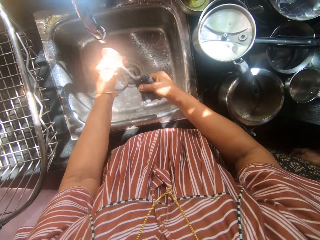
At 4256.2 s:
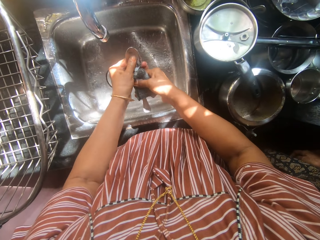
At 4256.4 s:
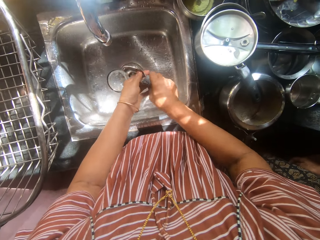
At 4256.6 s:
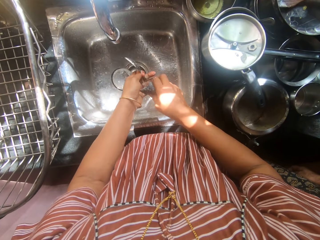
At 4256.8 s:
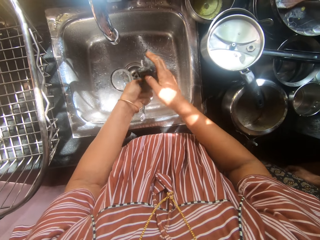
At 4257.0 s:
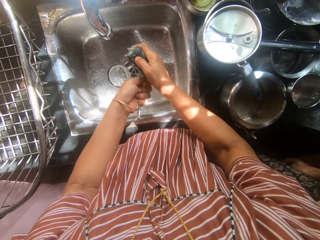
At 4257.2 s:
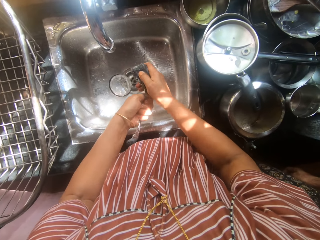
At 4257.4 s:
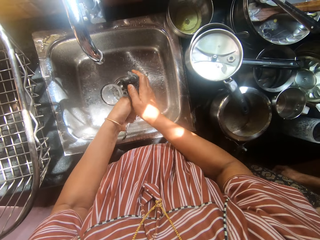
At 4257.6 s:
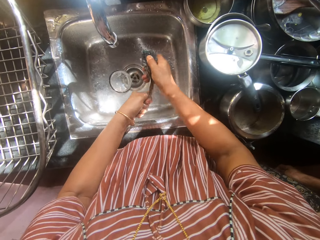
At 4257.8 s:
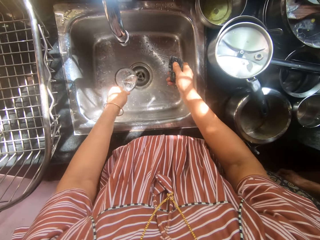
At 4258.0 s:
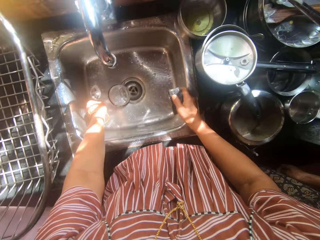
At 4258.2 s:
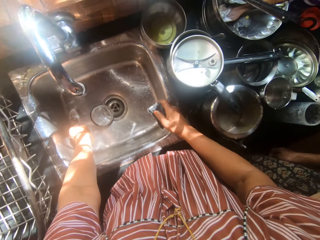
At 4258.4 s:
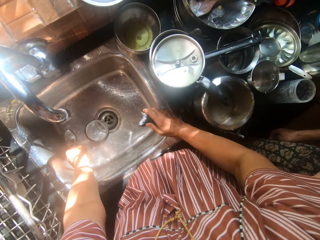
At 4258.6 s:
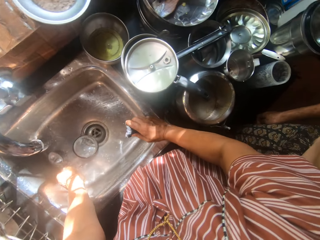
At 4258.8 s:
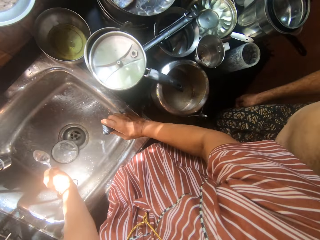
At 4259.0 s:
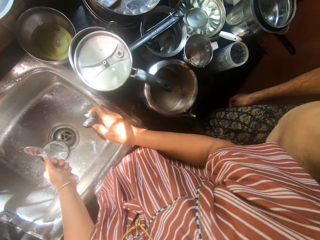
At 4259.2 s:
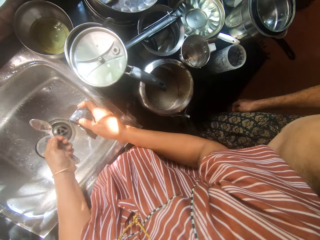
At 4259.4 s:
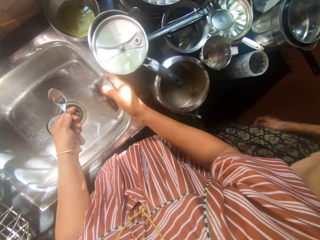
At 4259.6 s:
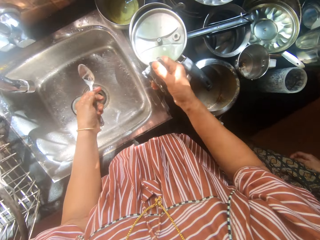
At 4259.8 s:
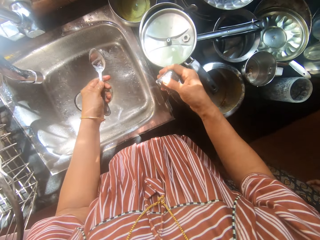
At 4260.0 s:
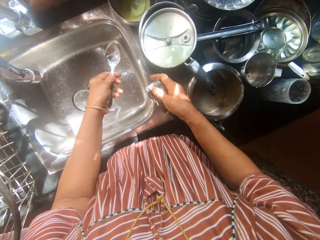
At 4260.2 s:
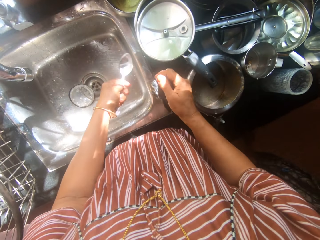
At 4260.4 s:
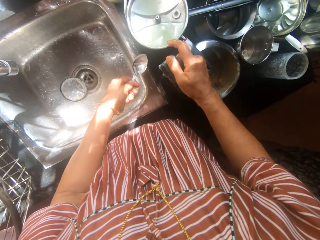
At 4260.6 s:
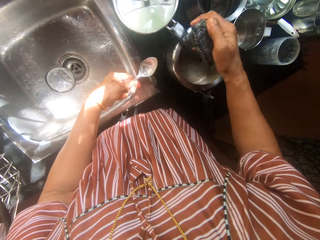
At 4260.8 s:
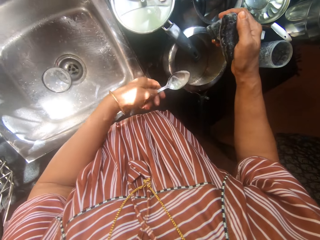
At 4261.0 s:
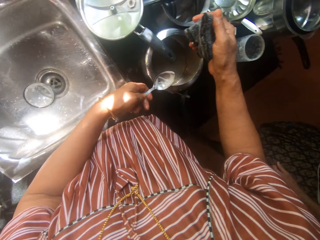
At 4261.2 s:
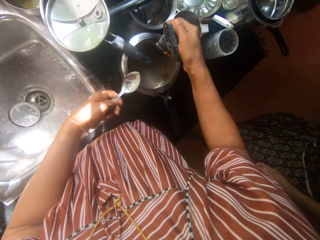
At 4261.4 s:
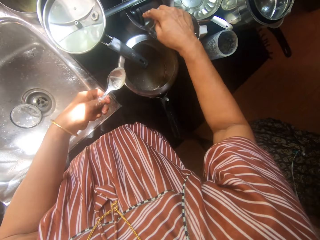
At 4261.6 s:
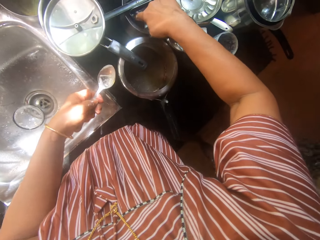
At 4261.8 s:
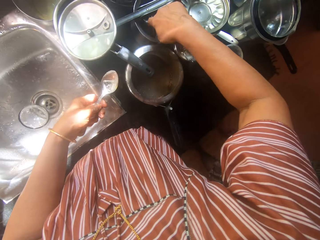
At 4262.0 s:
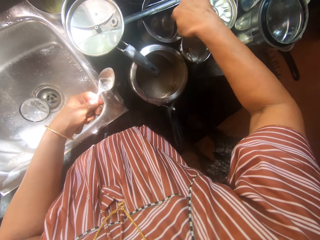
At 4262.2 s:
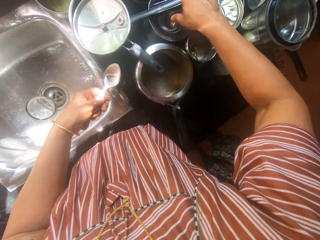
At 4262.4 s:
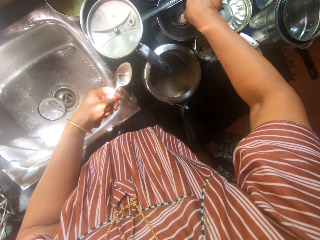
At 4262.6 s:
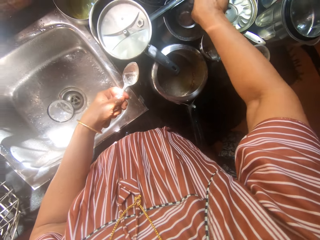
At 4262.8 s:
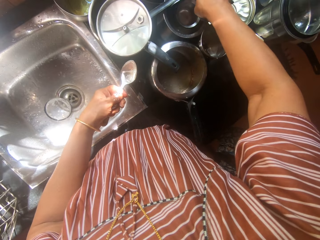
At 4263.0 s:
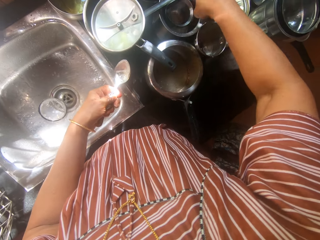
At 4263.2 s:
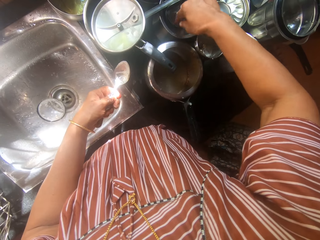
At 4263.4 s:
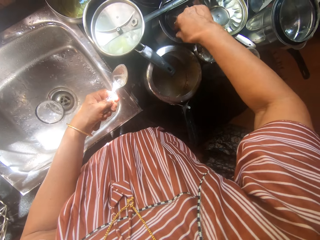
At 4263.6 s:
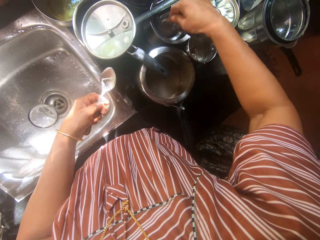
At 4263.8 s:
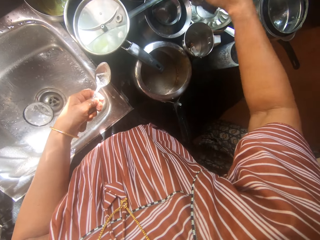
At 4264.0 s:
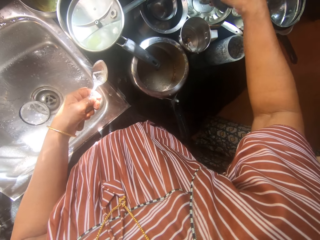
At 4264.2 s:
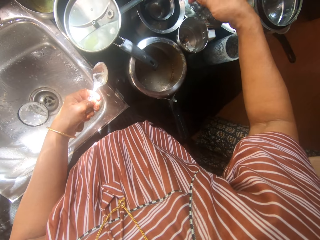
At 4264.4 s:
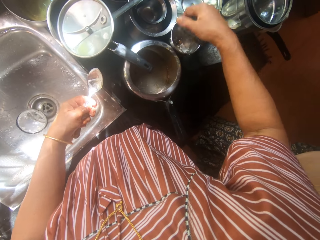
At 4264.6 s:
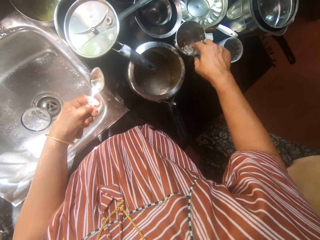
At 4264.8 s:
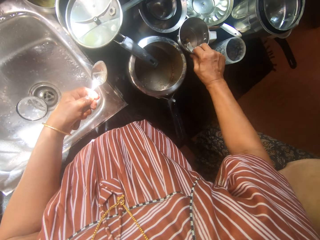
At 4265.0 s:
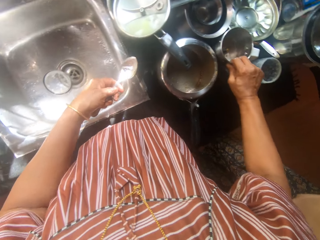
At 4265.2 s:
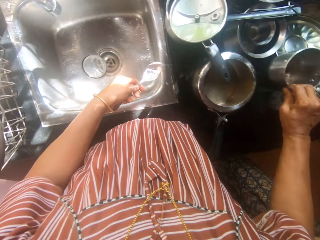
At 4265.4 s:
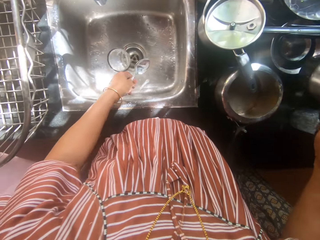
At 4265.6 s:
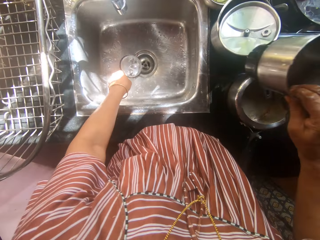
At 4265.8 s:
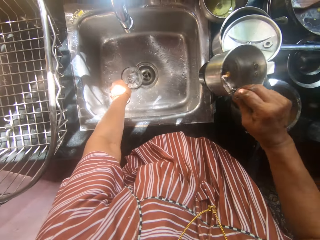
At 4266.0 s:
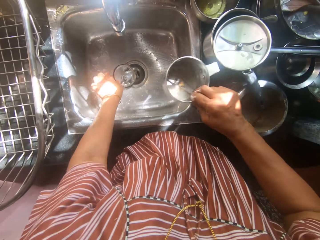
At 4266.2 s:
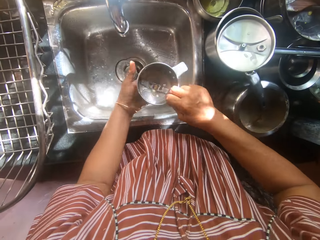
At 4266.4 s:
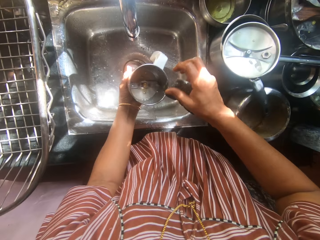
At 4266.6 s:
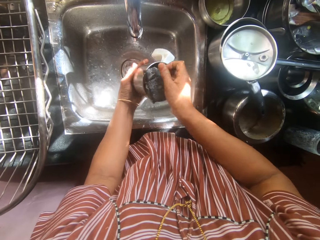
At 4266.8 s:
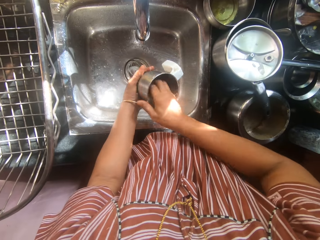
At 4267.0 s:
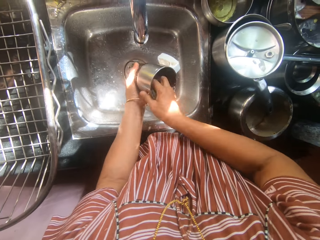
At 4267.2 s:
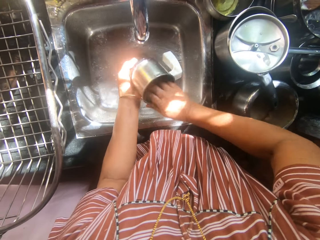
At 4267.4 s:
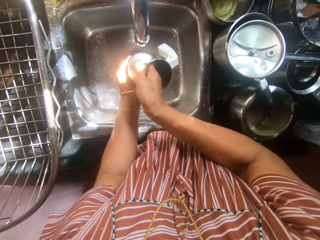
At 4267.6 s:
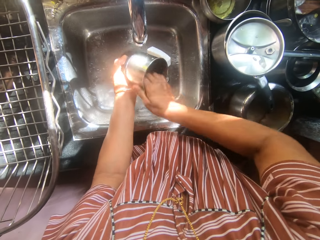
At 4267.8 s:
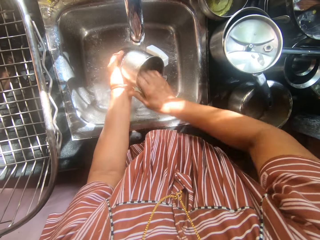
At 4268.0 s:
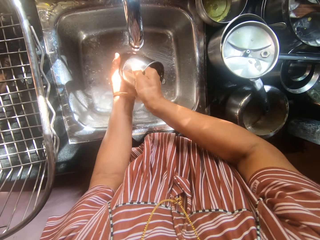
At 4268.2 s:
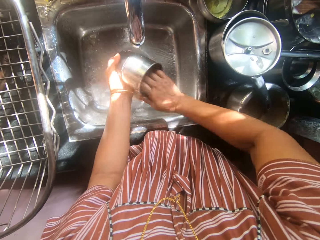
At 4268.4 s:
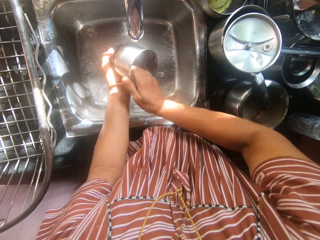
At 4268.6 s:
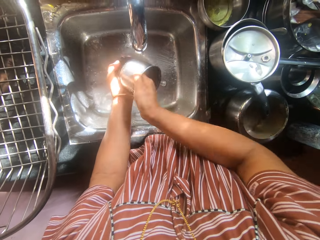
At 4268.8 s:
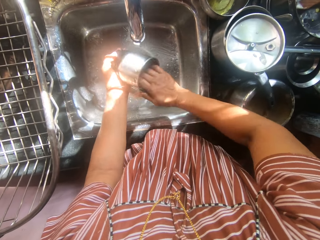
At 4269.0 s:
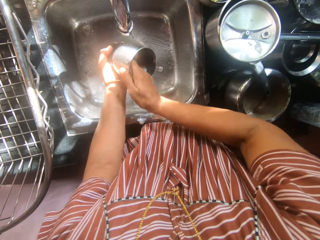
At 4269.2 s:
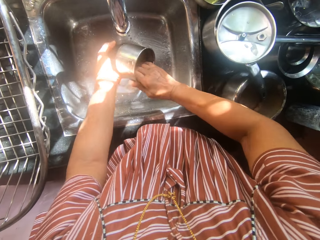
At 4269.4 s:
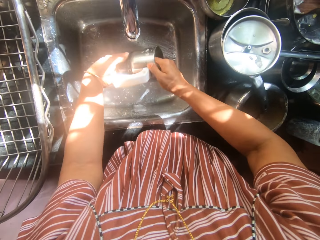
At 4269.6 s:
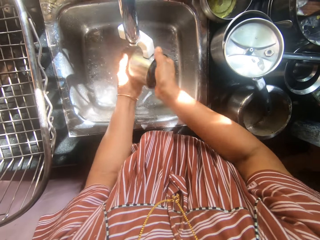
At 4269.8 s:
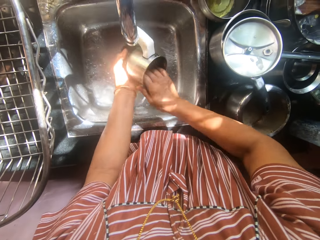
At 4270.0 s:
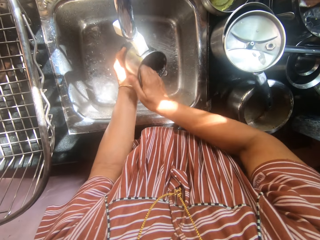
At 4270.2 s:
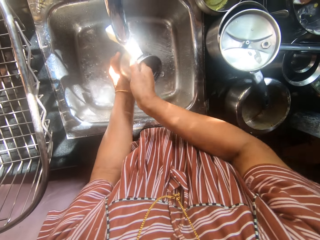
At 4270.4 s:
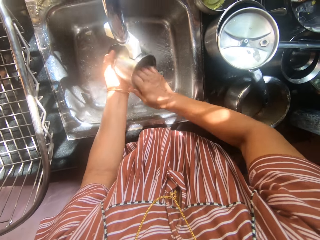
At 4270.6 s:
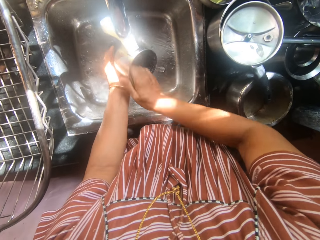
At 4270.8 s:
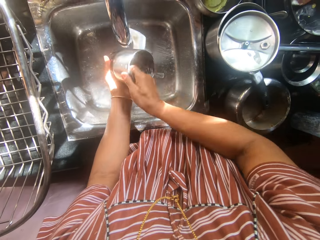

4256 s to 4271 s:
The camera wearer picks a cup from the kitchen worktop with her right hand. She places the spoon into the sink with her left hand. She transfers the cup to her left hand. She washes the cup with the sponge.

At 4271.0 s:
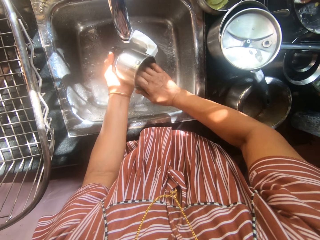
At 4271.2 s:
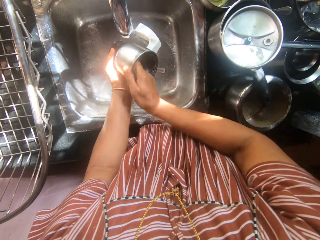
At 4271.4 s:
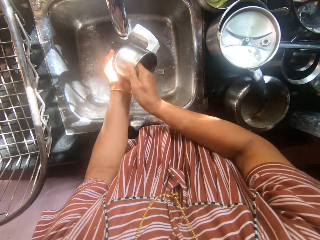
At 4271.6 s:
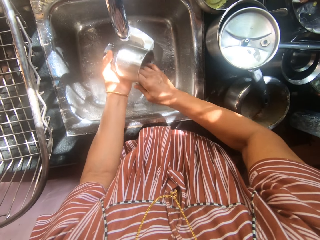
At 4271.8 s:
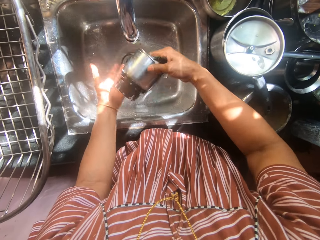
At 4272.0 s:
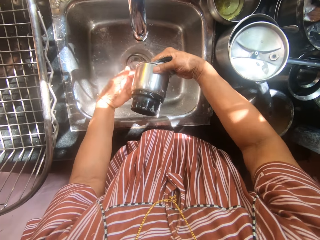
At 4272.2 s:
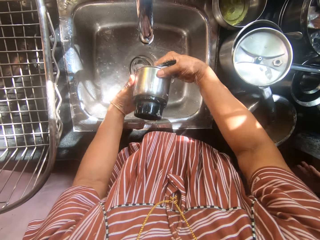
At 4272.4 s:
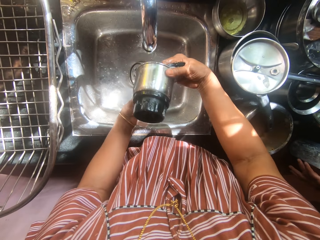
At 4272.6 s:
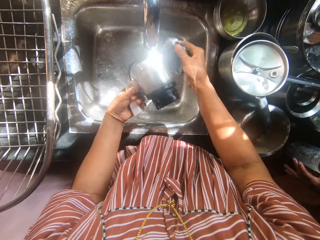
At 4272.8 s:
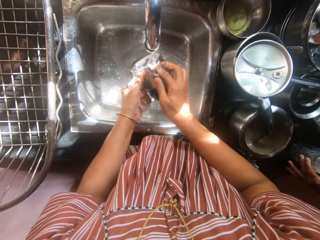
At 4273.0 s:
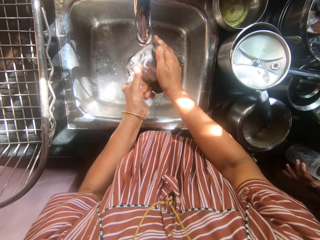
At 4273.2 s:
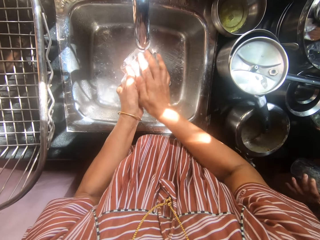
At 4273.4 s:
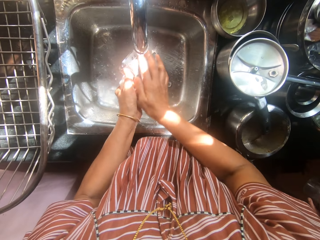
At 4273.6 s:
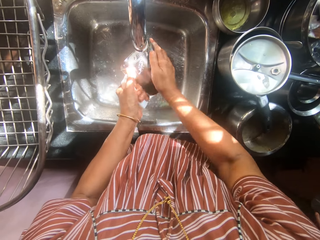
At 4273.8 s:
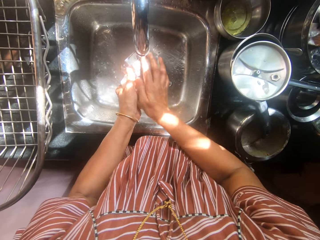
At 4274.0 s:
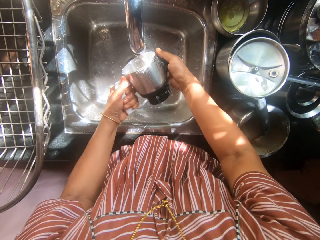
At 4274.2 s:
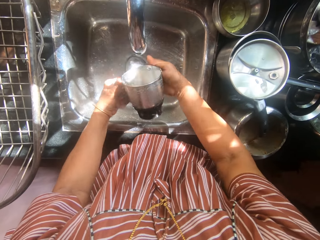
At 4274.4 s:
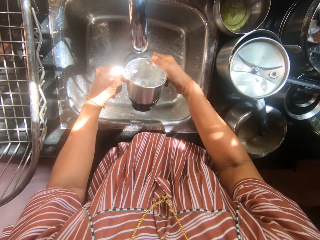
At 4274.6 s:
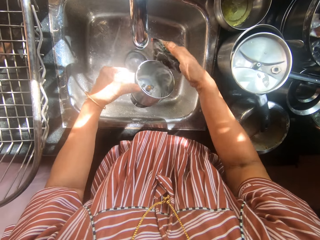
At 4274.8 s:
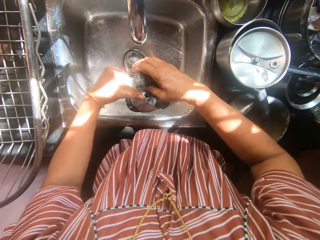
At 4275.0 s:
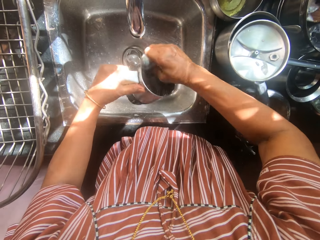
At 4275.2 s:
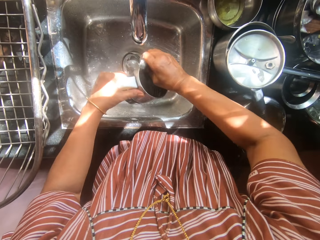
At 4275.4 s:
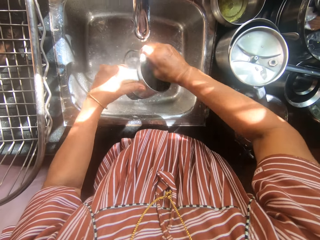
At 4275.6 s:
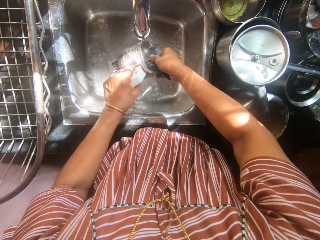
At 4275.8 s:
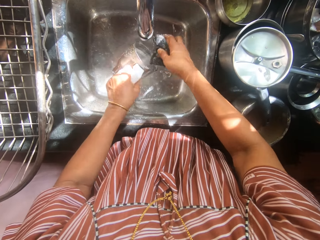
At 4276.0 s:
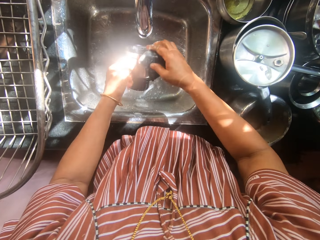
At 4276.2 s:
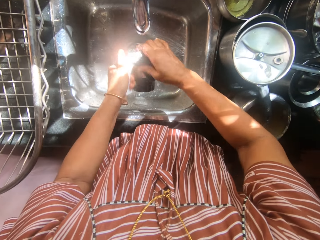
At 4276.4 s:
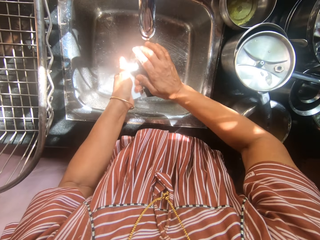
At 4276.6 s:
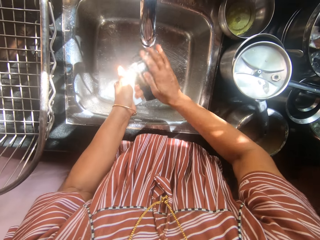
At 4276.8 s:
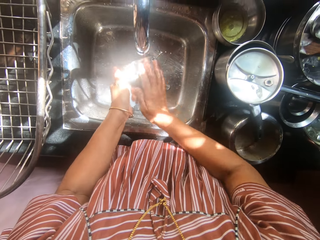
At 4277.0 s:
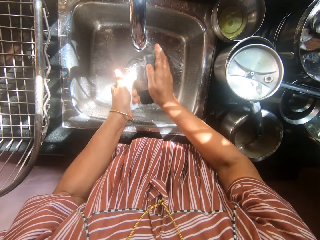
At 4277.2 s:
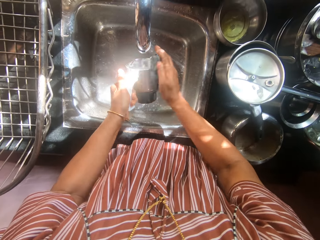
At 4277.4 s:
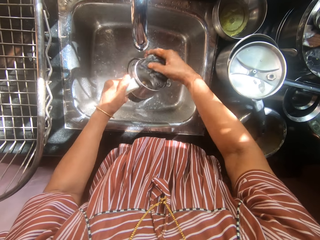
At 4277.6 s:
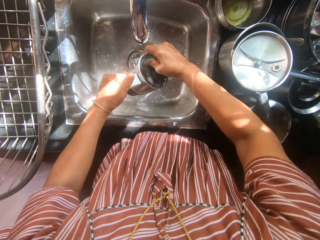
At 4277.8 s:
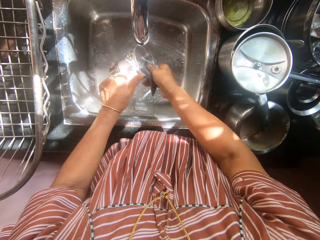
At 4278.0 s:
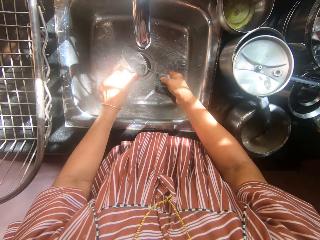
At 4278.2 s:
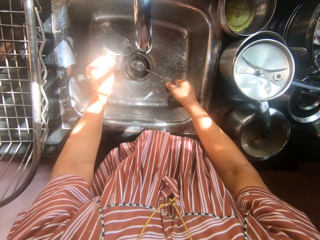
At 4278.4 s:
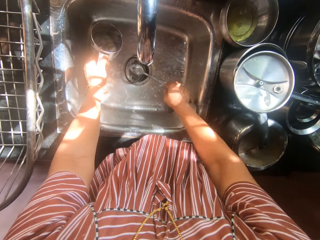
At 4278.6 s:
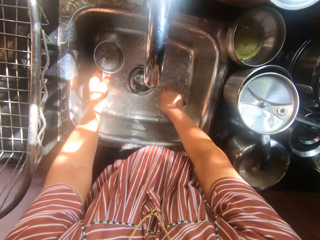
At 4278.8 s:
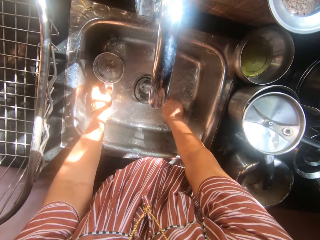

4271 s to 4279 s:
A man picks another cup from the kitchen worktop with his left hand. The camera wearer puts the cup in the sink.
